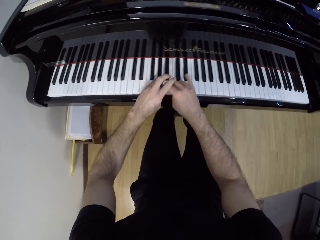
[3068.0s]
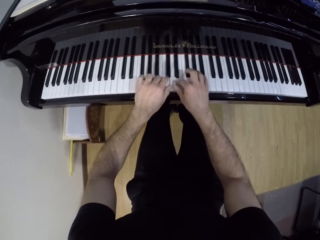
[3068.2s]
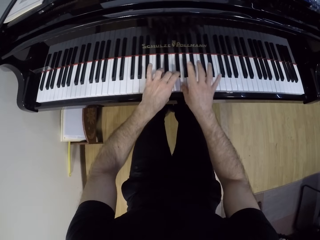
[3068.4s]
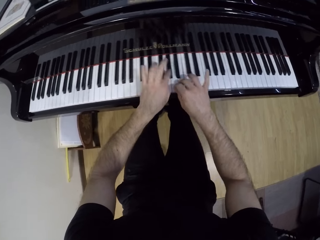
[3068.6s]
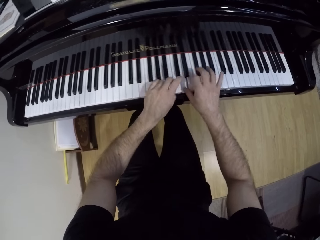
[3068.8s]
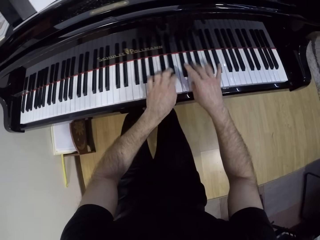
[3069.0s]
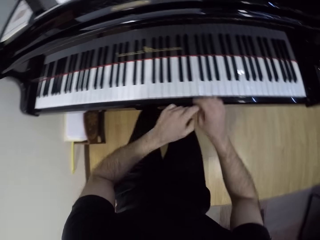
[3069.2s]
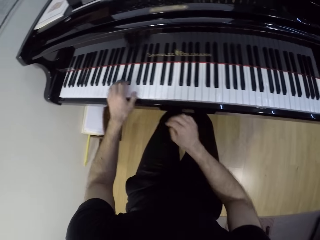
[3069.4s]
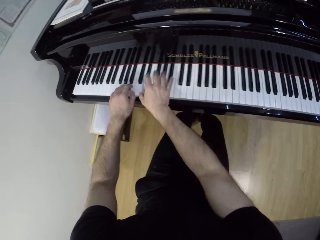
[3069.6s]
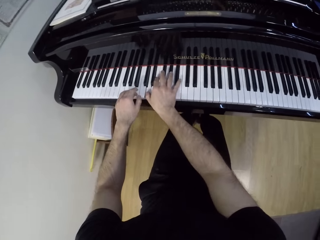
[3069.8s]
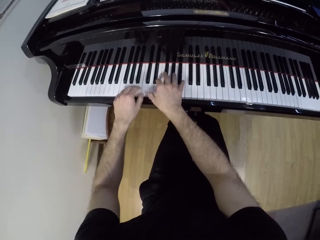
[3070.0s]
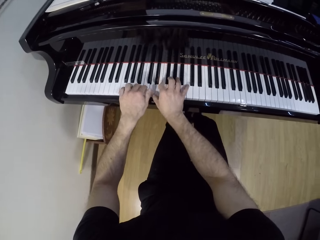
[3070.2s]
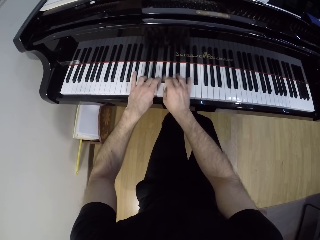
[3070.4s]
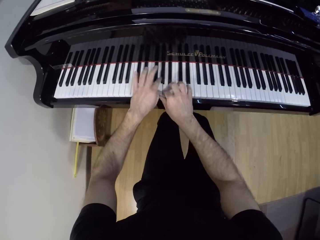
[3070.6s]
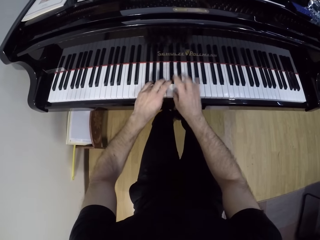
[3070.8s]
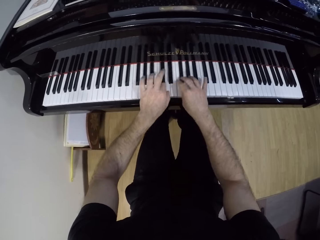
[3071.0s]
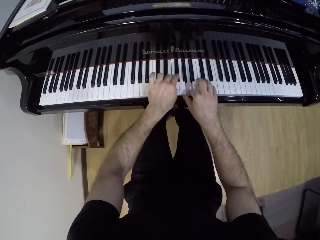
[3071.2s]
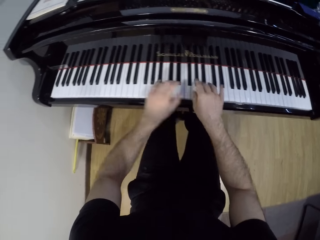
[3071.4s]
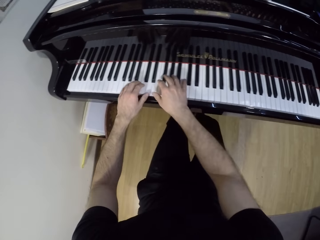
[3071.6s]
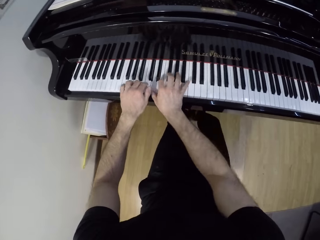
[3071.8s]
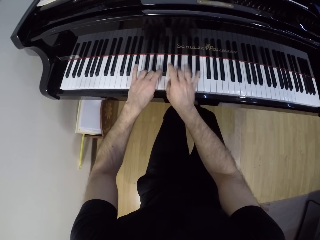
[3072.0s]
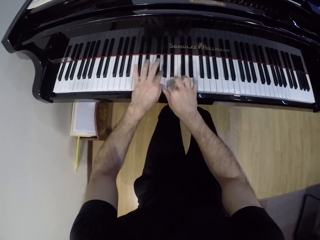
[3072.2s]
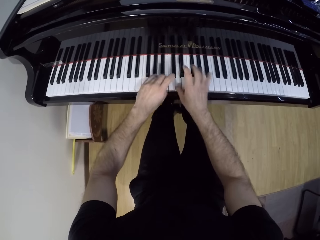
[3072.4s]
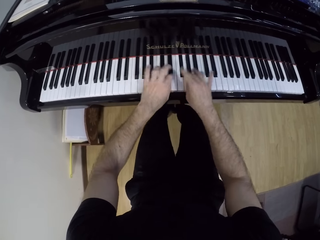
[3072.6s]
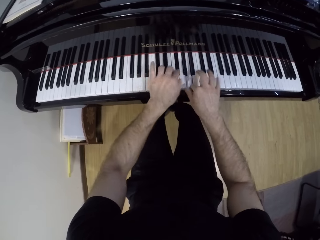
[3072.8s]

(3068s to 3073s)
The camera wearer plays the piano.

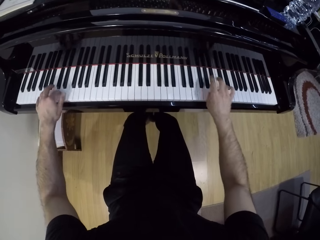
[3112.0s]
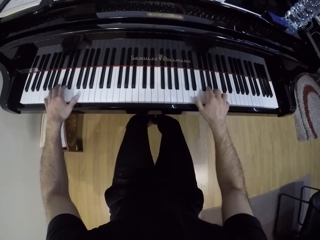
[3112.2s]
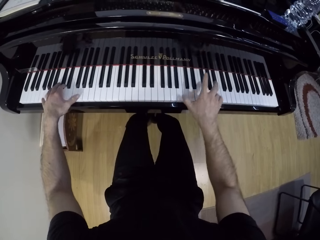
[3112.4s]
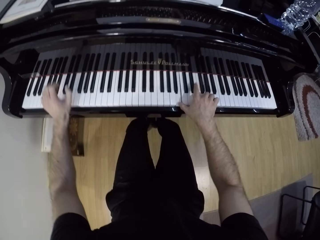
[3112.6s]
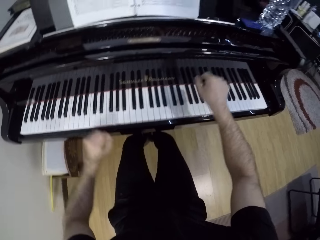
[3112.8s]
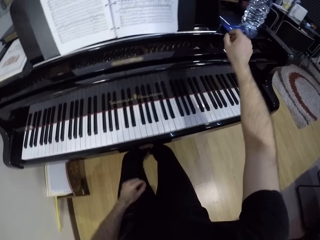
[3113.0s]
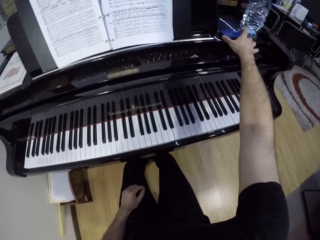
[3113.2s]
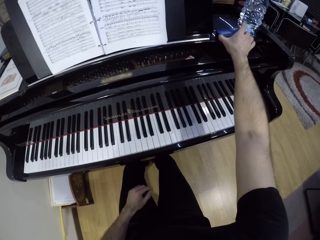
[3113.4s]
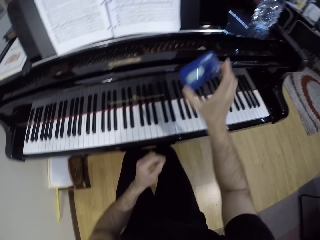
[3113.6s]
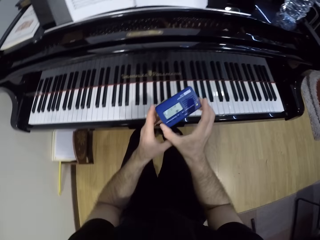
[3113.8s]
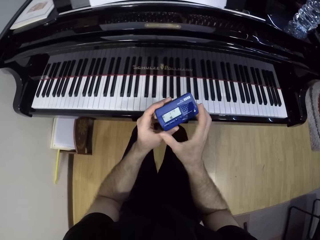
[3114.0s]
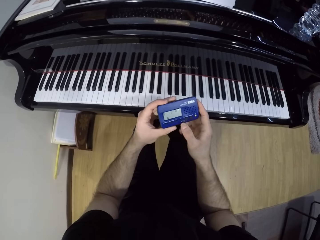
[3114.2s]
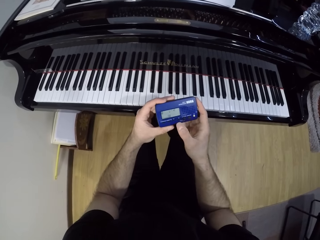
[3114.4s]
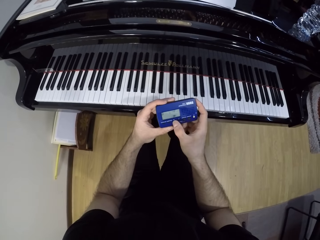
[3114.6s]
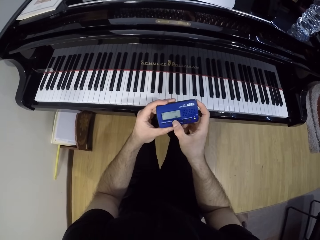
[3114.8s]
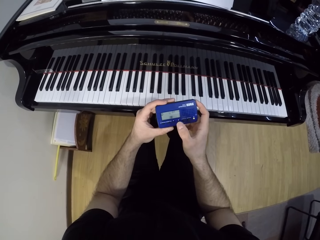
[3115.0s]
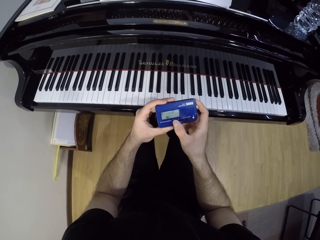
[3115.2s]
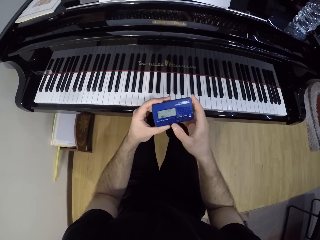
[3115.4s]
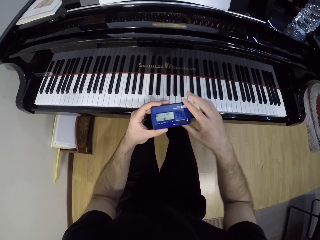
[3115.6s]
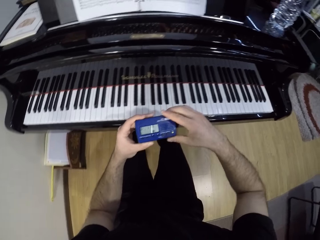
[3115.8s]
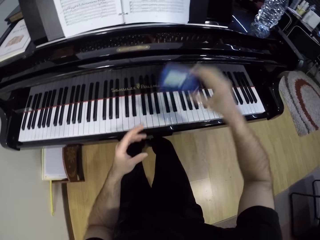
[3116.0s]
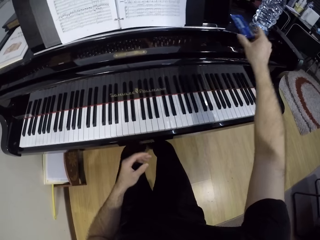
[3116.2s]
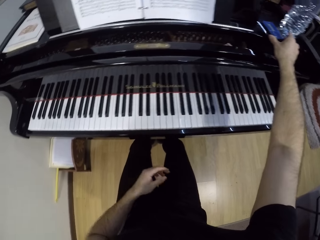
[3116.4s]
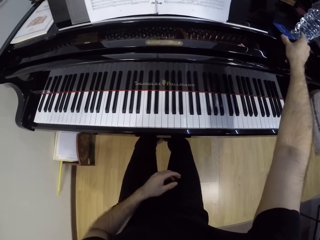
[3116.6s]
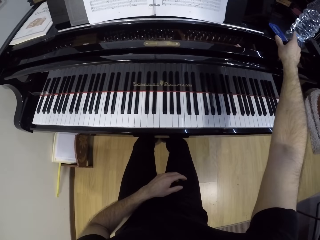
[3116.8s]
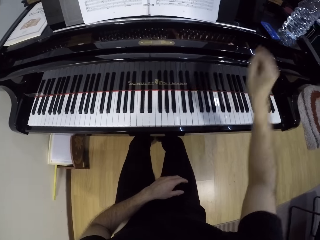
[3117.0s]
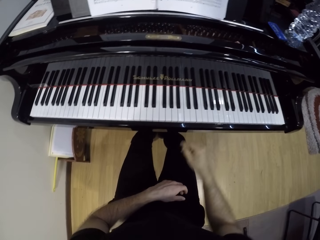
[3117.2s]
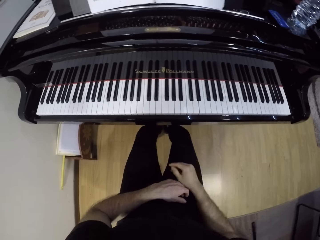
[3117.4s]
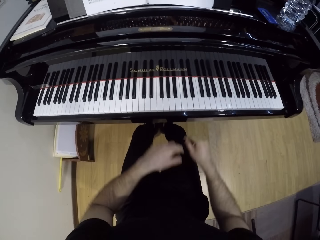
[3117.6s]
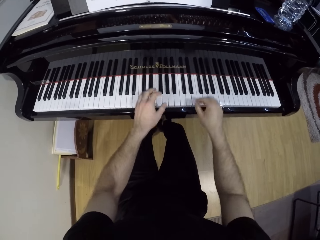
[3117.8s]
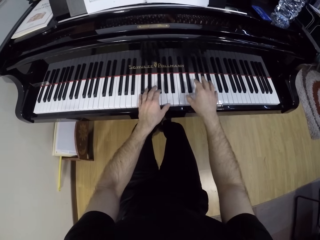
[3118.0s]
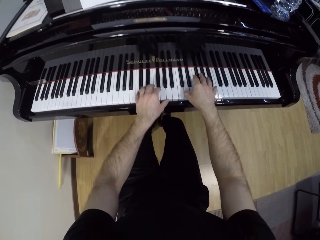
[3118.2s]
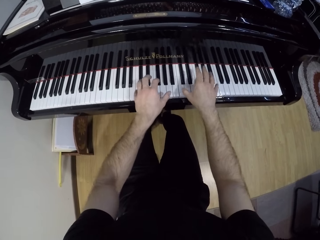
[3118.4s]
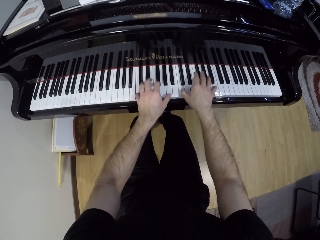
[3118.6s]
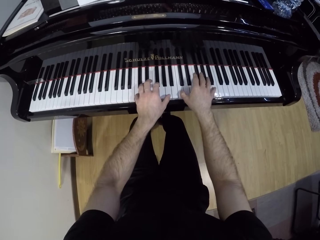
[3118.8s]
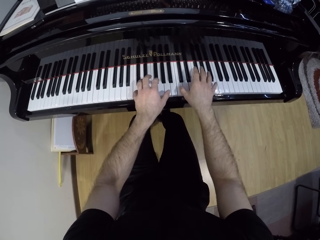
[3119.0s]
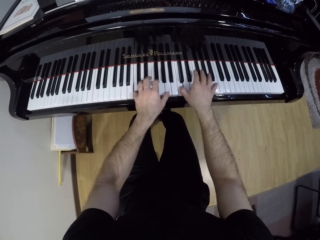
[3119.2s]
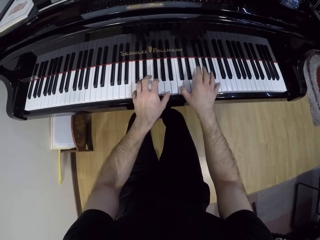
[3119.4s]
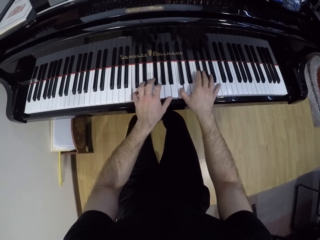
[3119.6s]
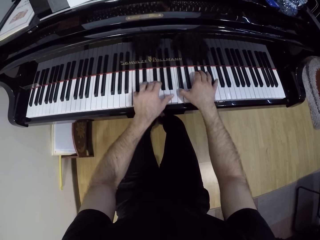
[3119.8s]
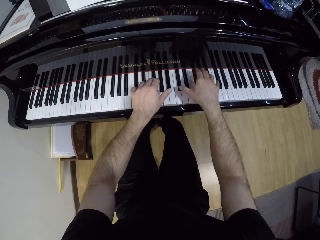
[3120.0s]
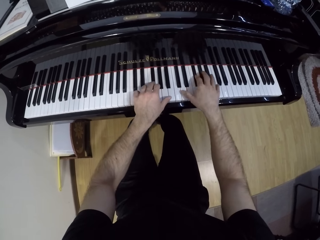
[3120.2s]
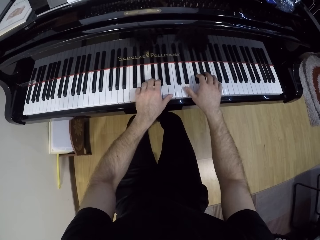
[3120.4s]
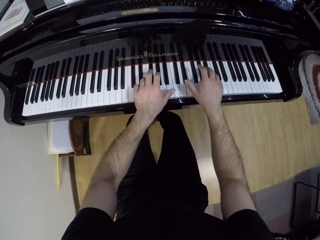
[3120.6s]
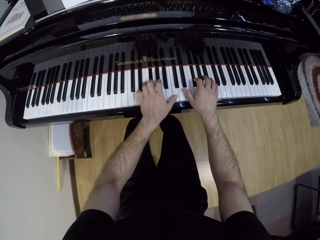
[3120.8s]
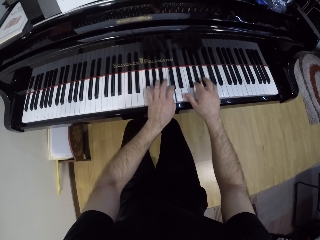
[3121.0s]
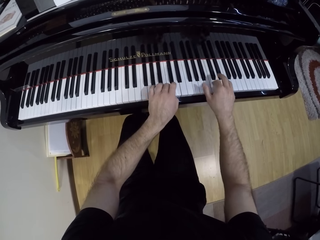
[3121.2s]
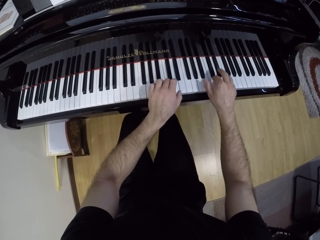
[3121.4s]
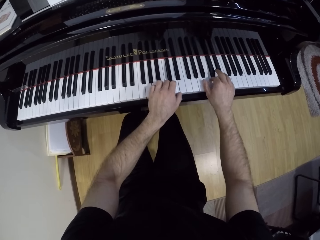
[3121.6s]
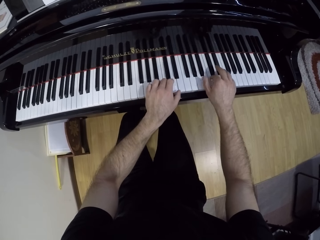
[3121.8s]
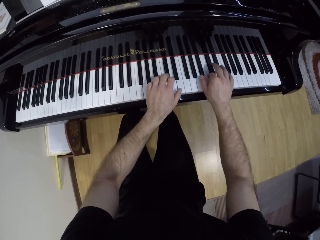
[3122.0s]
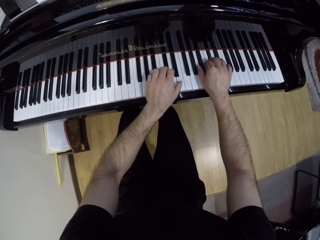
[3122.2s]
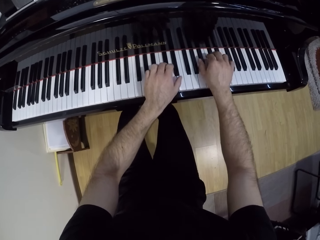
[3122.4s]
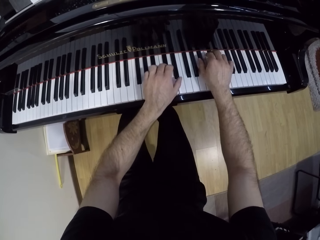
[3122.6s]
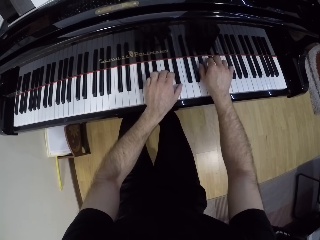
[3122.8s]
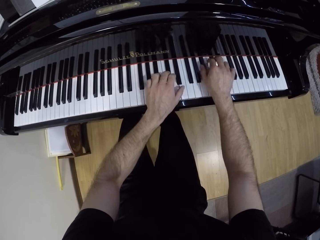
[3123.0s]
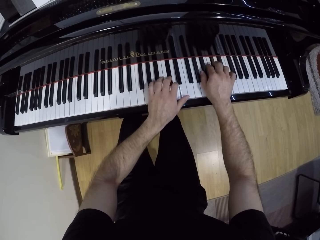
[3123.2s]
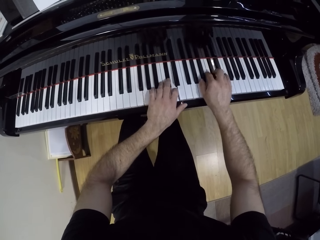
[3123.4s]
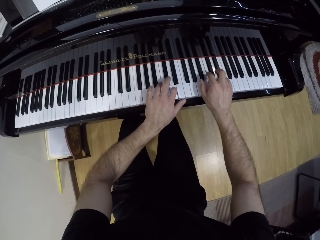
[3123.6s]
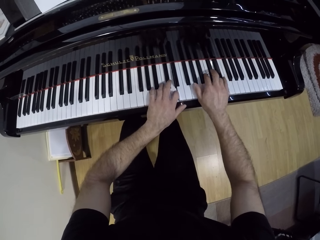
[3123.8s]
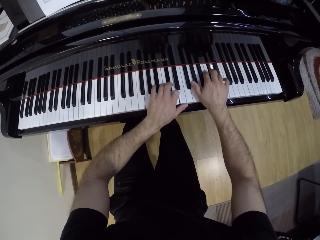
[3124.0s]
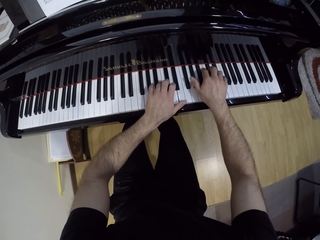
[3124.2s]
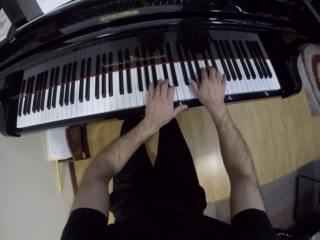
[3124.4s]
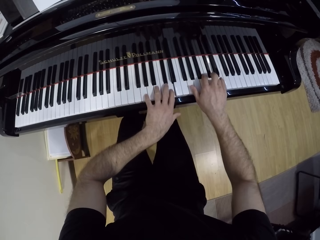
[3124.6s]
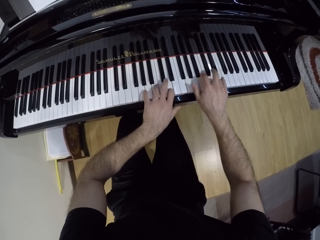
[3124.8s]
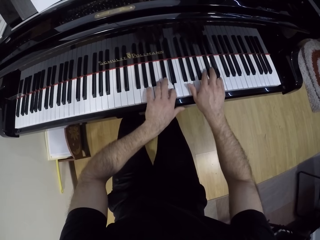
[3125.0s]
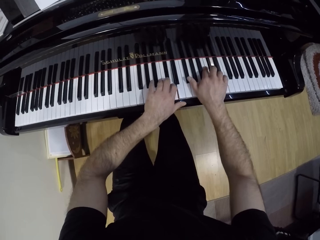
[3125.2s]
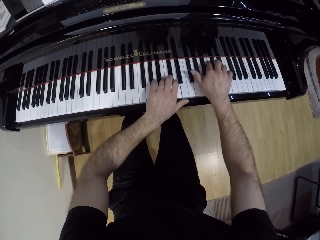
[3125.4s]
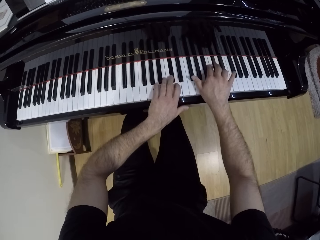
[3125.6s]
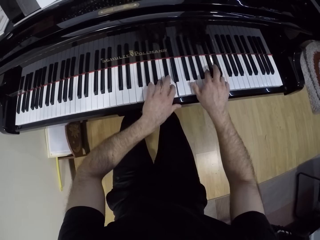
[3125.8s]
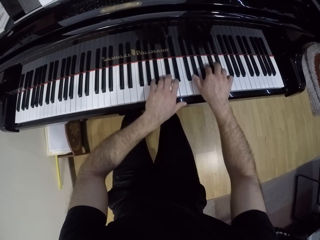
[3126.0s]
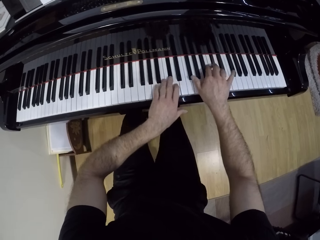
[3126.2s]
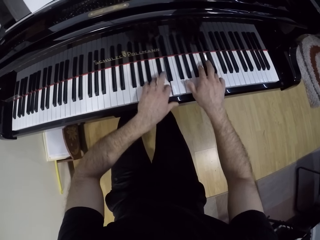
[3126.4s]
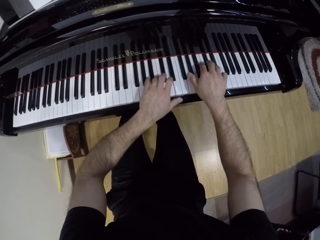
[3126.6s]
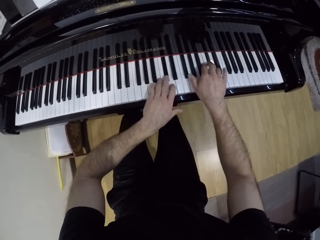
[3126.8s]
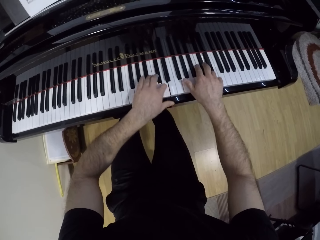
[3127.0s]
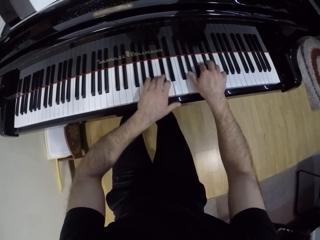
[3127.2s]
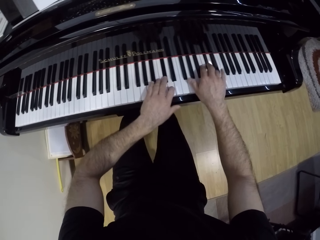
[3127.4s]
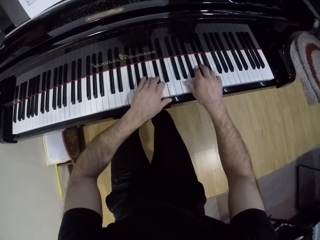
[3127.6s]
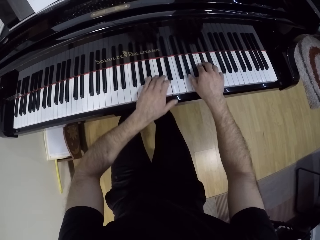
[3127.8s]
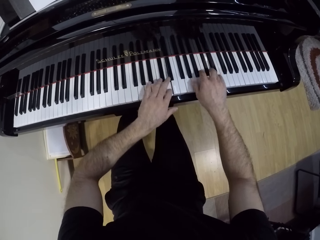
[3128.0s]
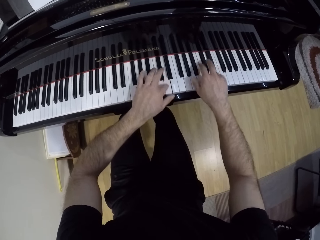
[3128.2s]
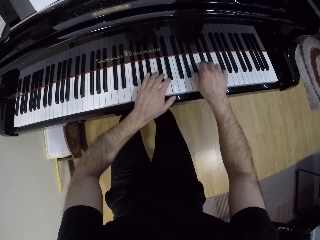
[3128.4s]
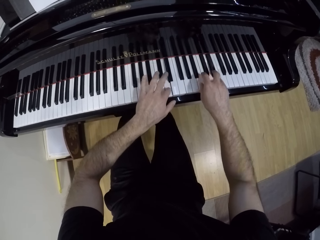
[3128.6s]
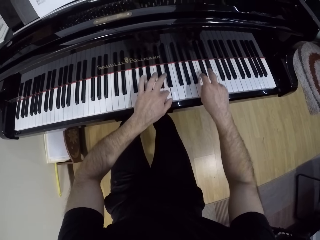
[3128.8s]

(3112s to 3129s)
The camera wearer picks up a metronome on the piano top with his right hand. He looks at the clock. He operates the metronome with both hands. He drops the metronome on the piano top with his right hand. He plays the piano with both hands.
